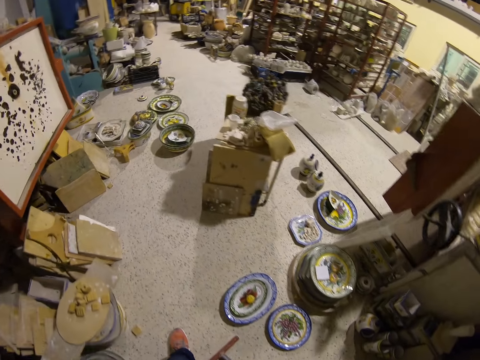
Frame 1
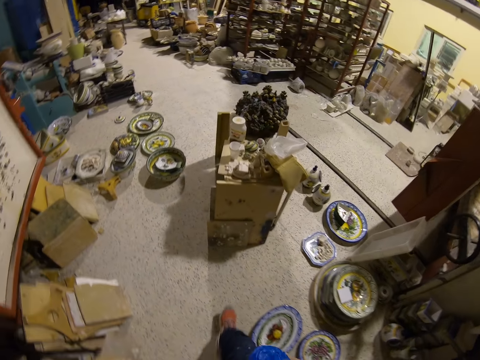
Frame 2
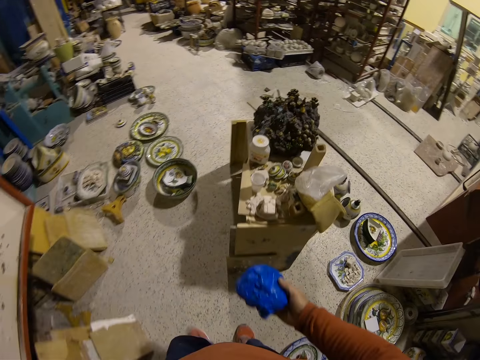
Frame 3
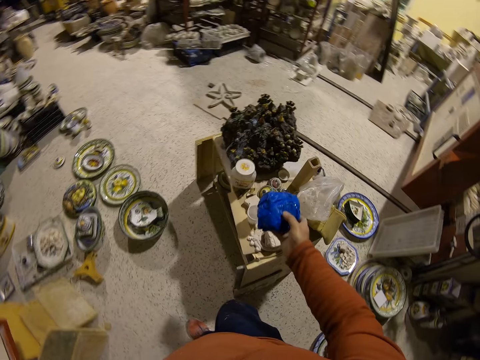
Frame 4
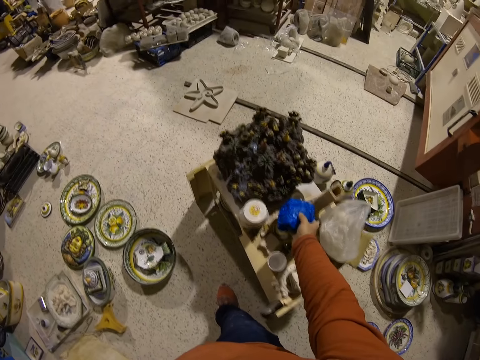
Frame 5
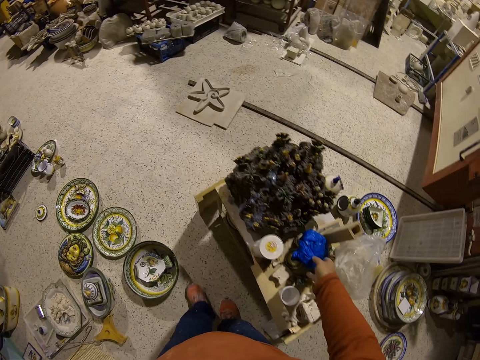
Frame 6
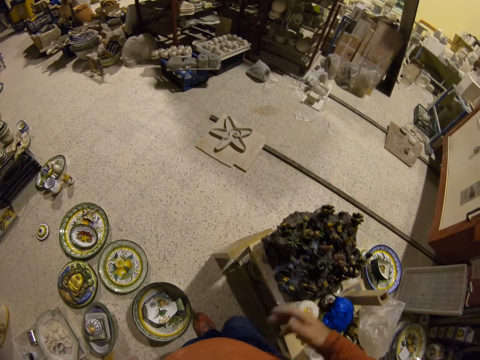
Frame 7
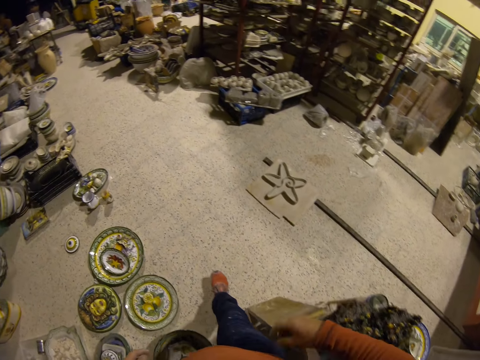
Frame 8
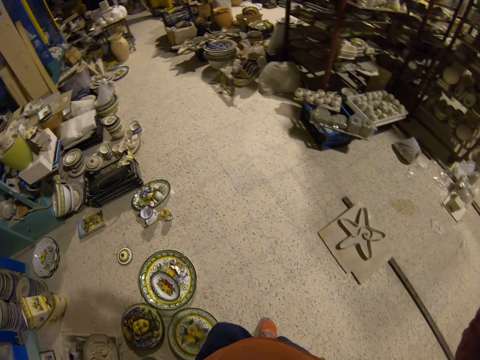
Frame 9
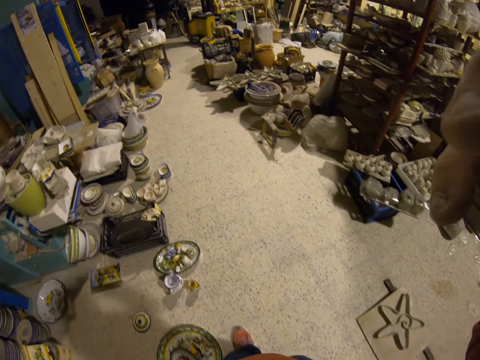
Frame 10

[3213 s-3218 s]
The camera wearer walks around. They put the nylon down. They adjust the camera.
